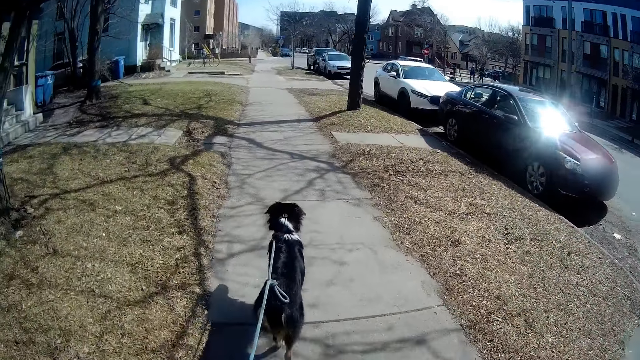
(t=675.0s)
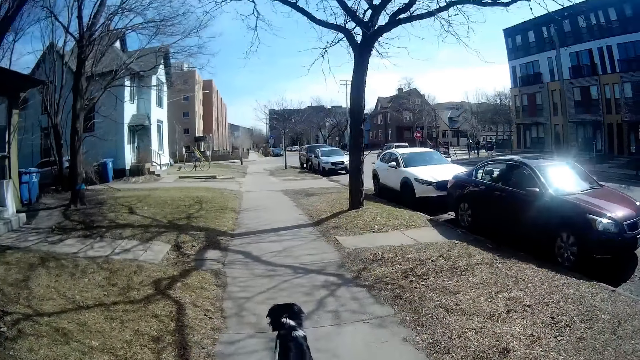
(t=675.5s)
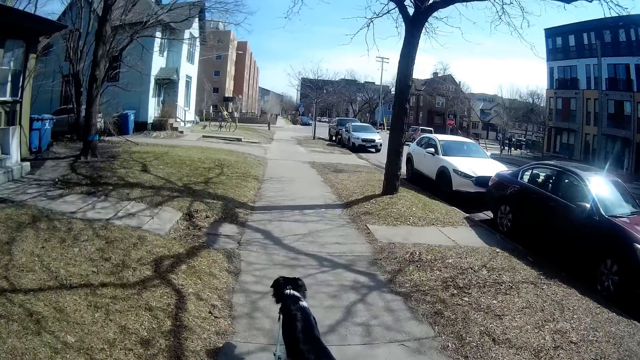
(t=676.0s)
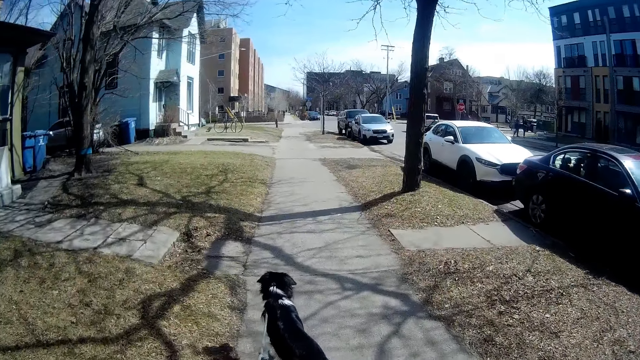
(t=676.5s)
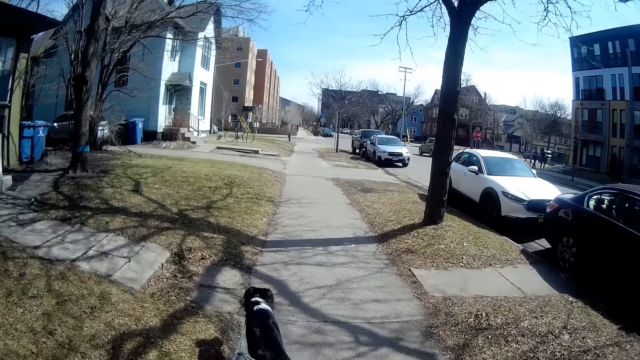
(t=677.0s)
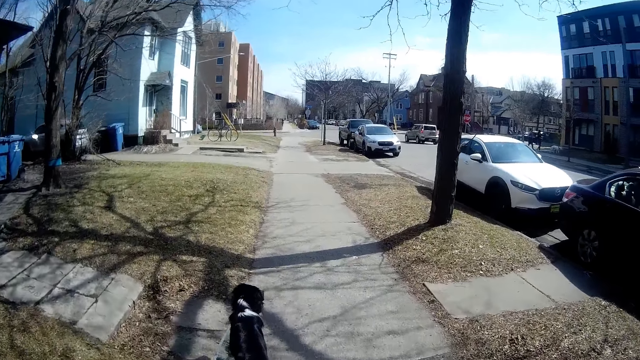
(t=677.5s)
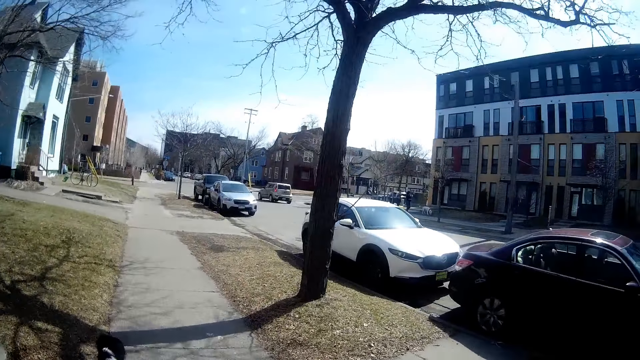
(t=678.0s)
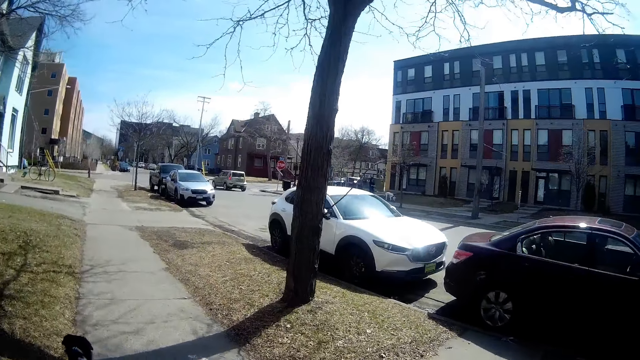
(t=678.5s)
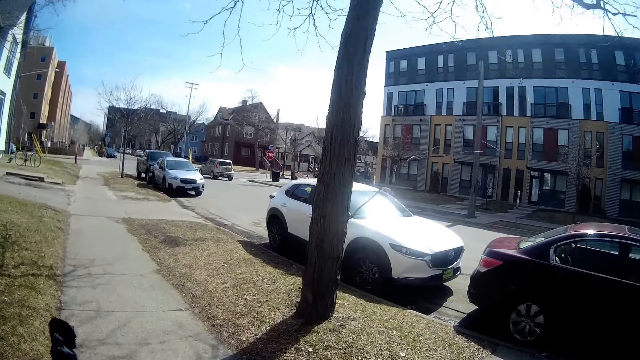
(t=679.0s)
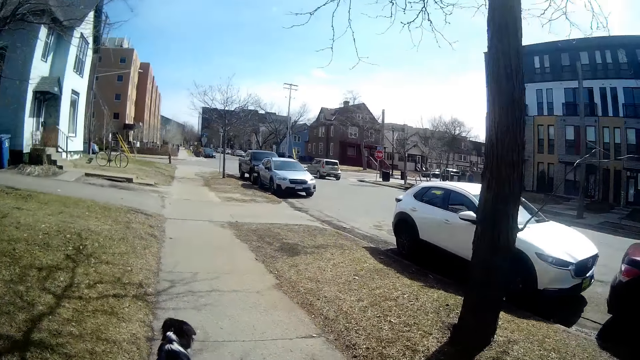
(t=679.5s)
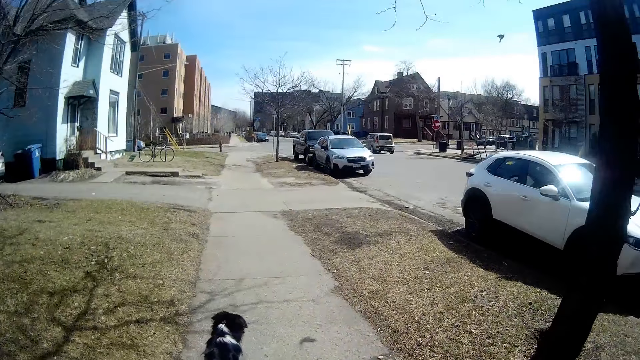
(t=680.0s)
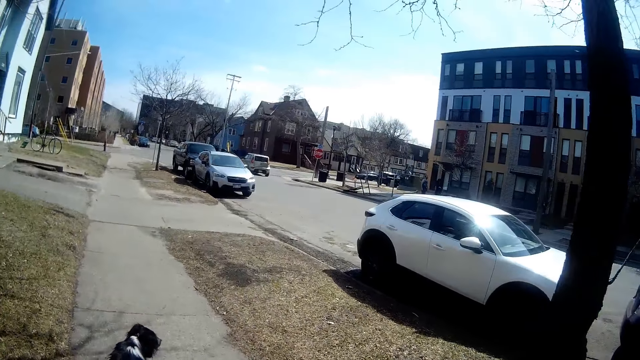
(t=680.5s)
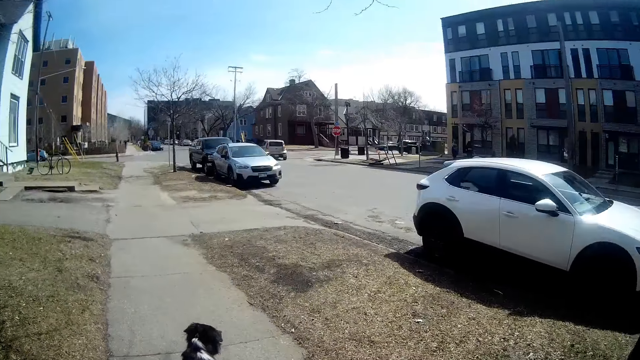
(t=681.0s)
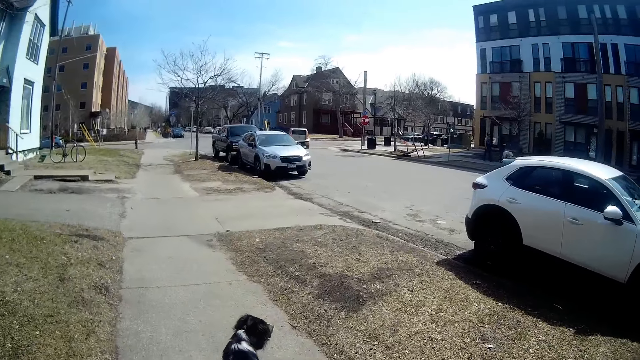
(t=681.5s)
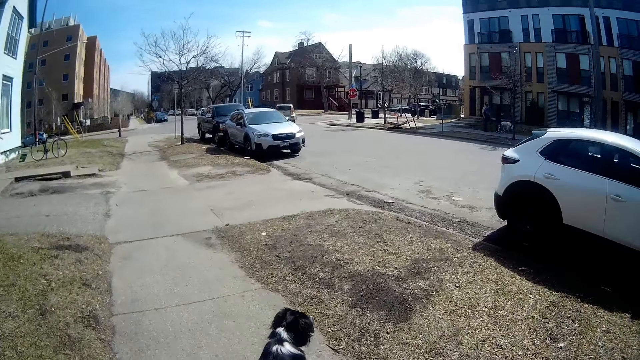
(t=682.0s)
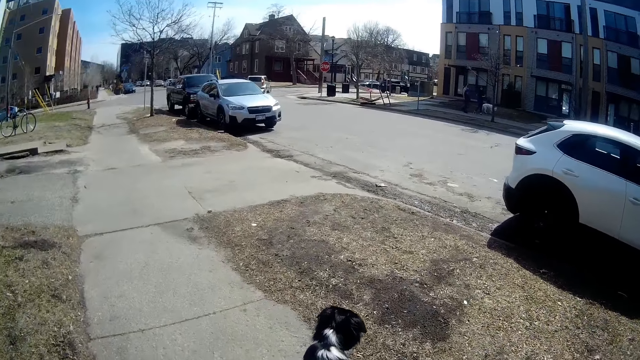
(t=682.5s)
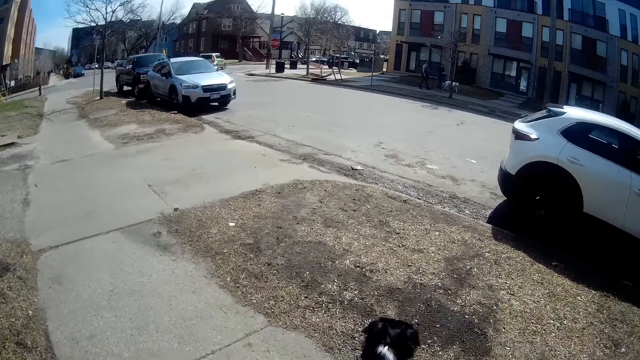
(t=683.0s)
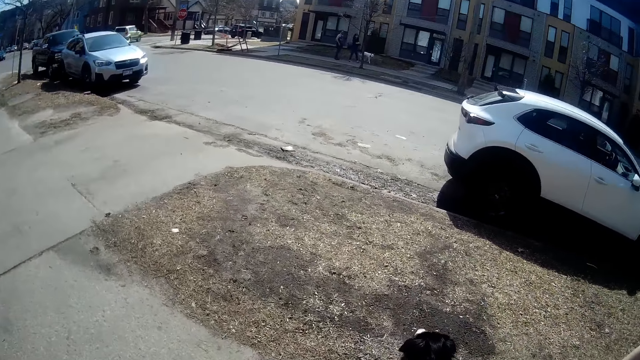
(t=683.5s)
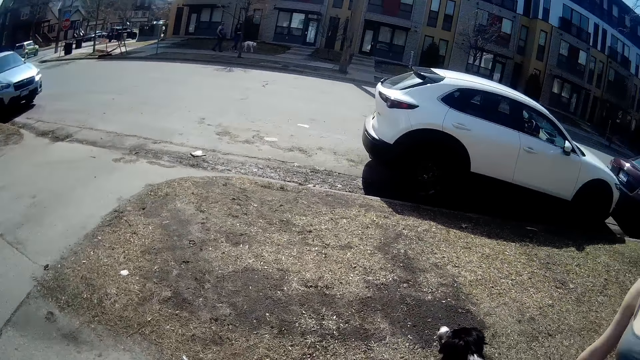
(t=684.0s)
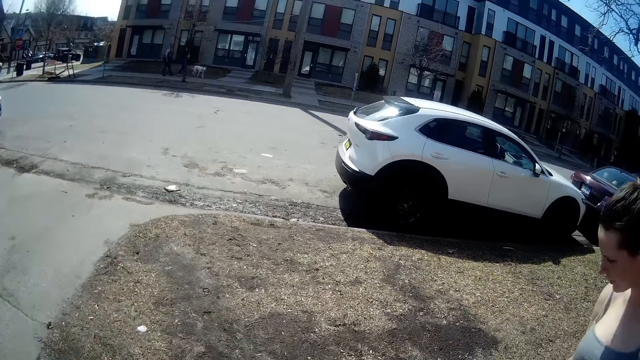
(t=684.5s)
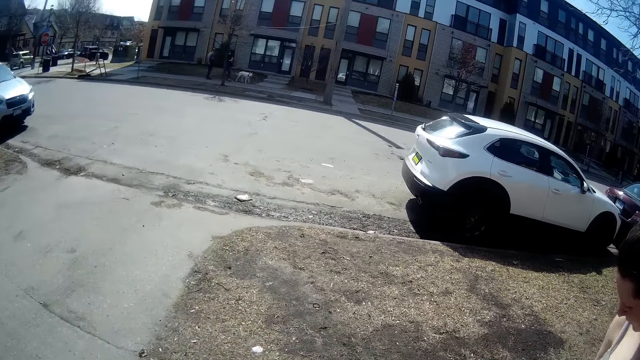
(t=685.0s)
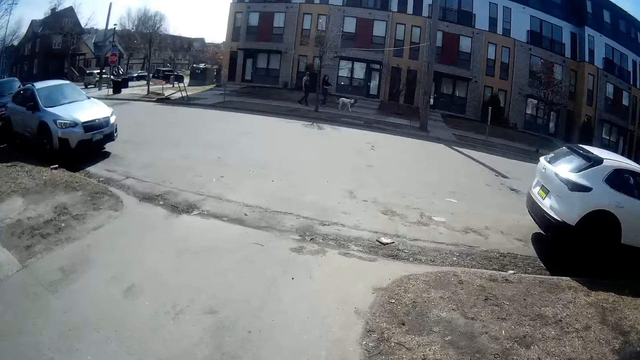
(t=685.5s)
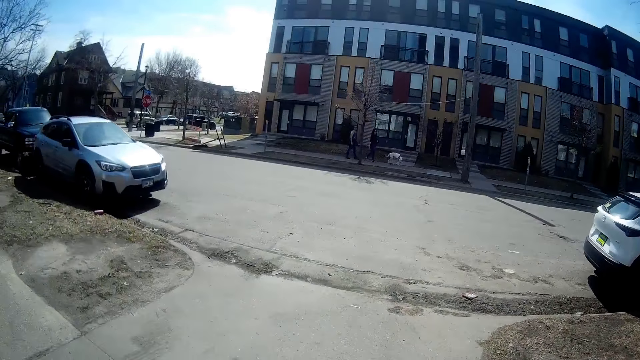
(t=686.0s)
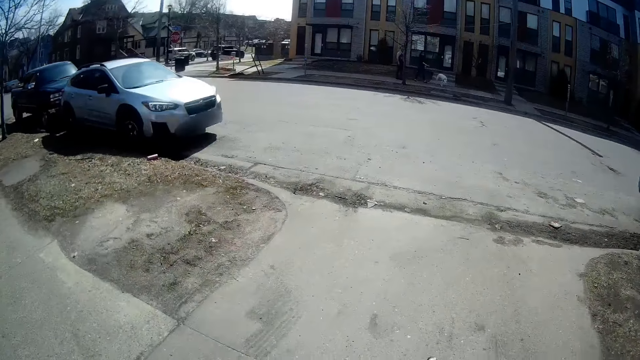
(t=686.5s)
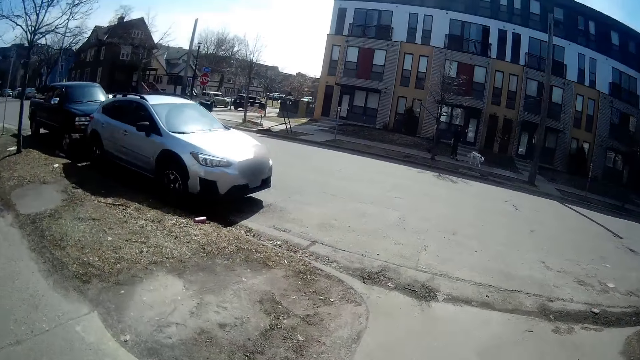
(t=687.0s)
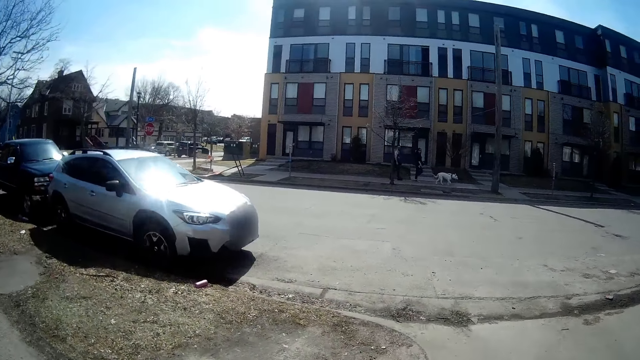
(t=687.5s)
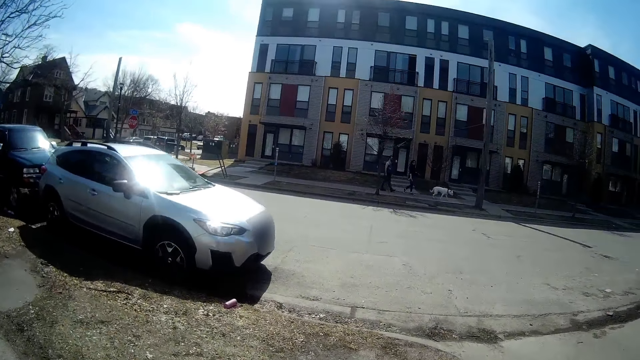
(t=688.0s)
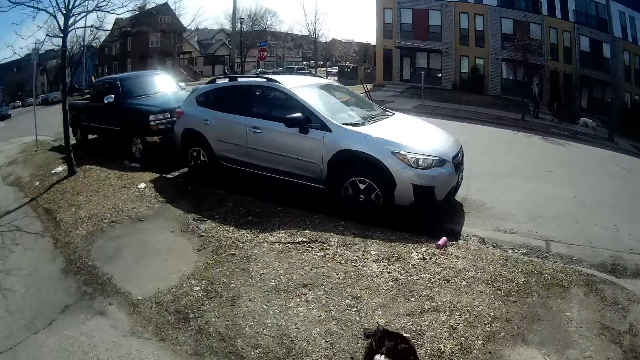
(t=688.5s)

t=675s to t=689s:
The camera wearer looks around.

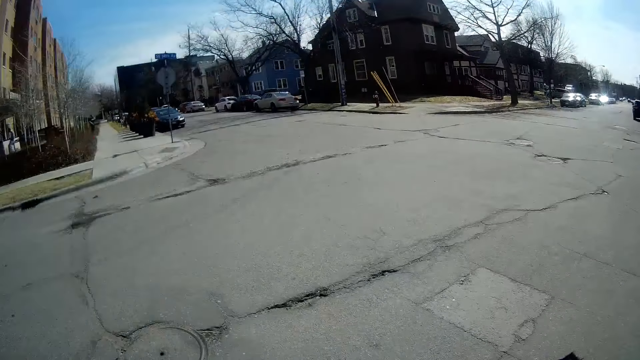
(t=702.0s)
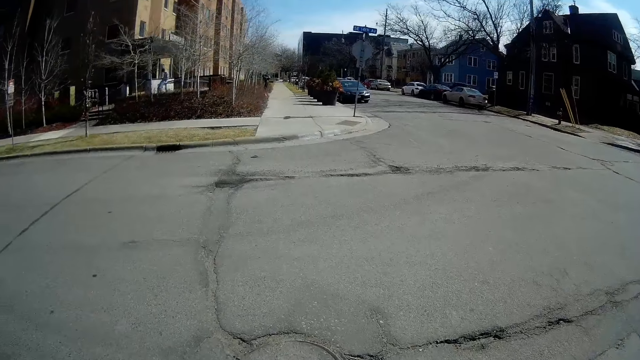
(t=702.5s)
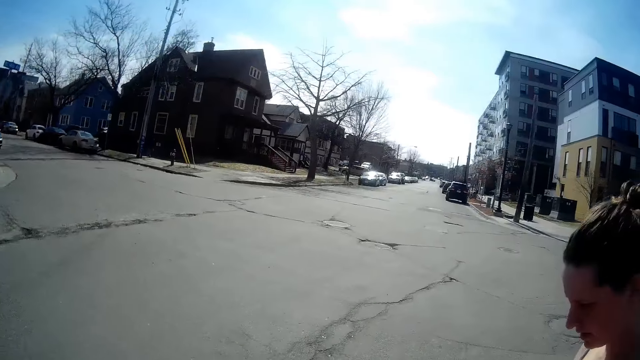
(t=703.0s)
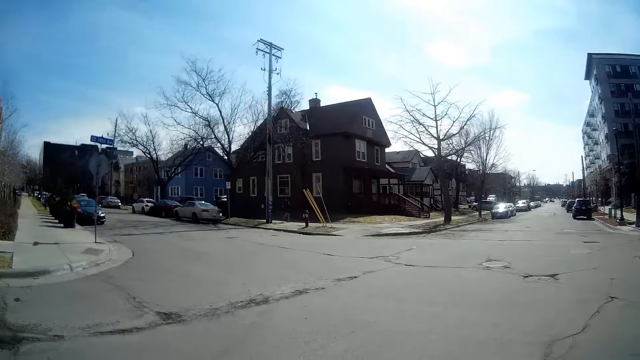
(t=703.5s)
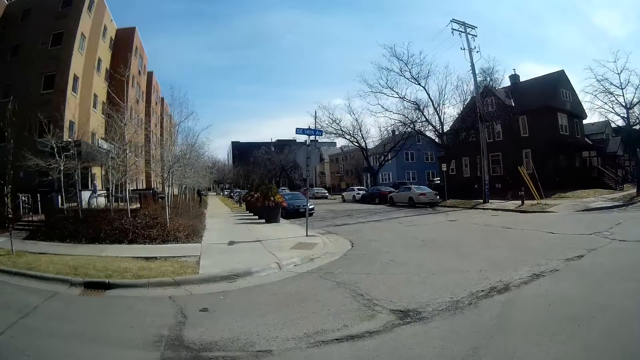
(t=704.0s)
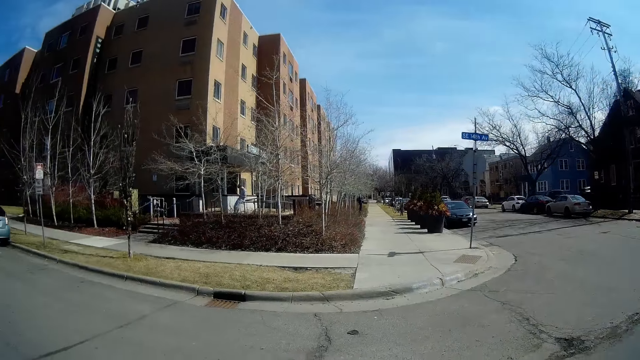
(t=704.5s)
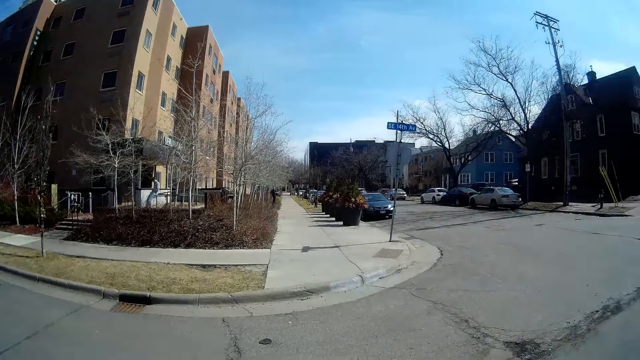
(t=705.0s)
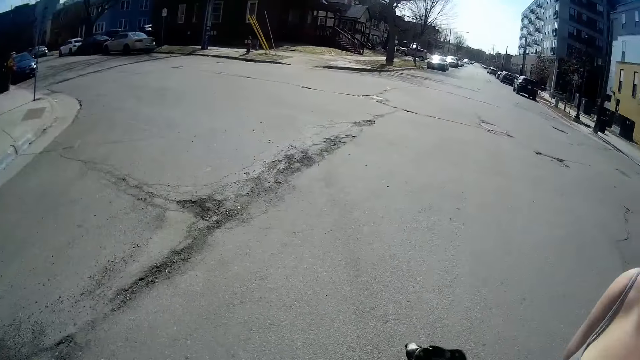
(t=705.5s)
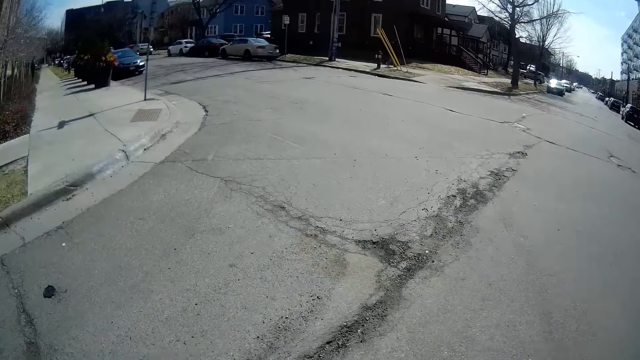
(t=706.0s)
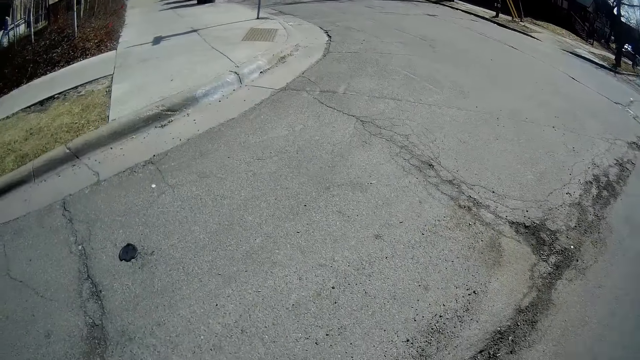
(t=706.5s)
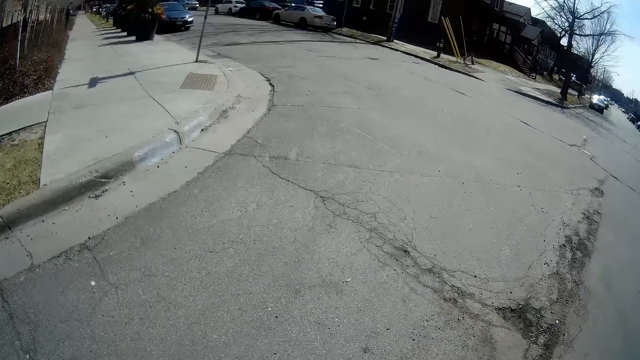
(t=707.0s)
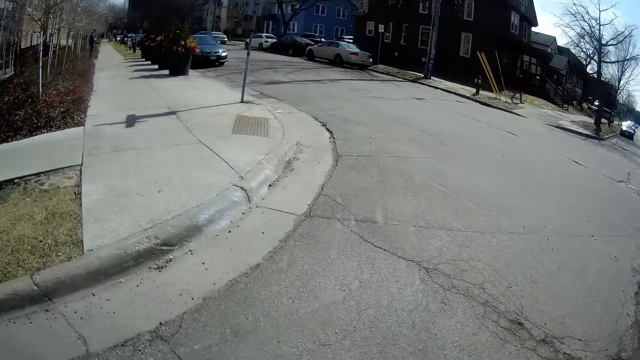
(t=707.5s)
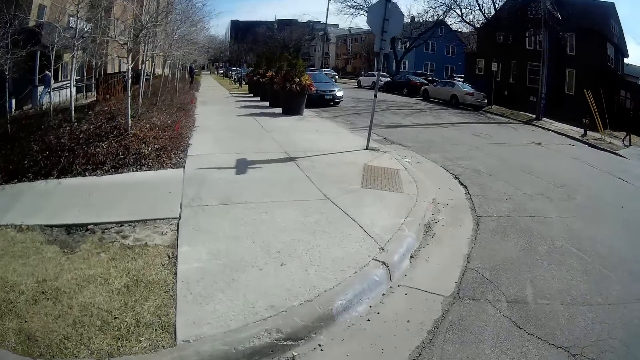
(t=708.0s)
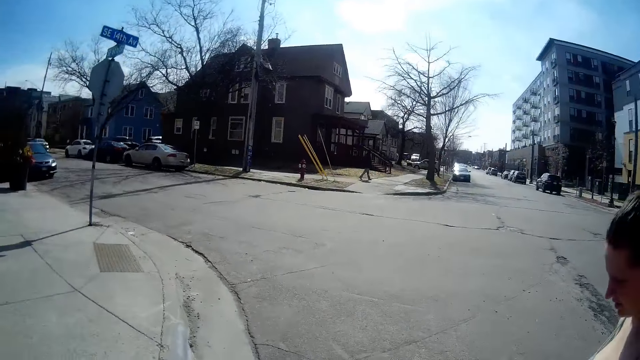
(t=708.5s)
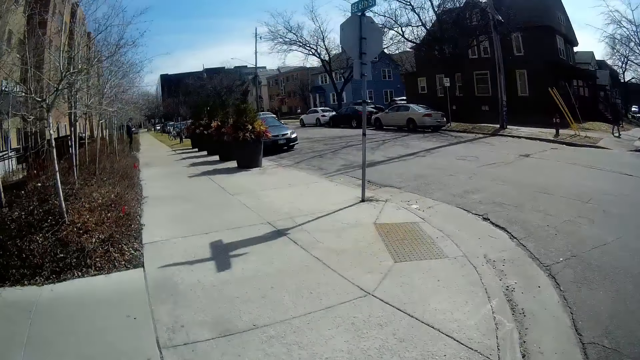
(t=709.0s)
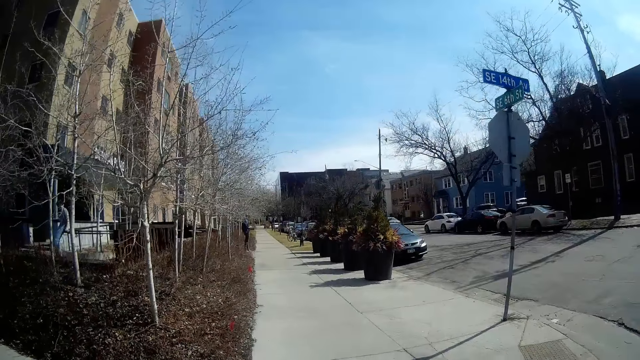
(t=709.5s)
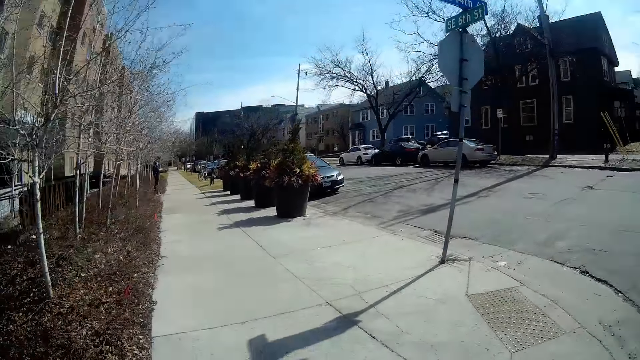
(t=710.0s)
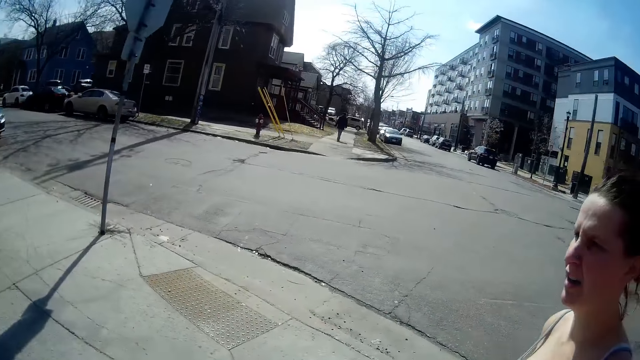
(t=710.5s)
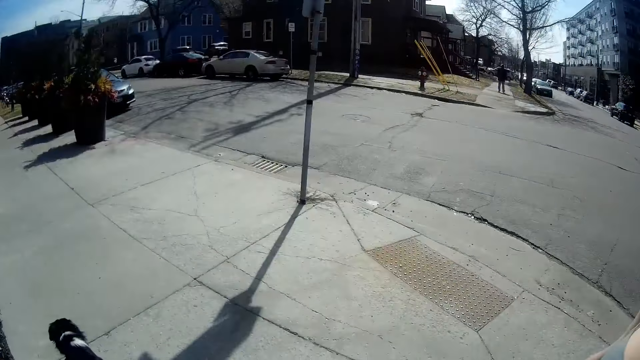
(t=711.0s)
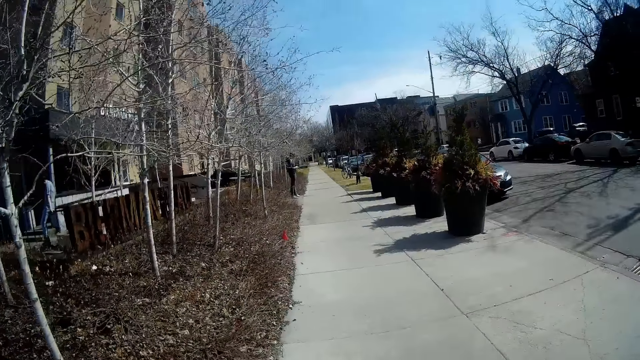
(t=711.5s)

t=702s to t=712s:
A person walks on the other side. A man stands beside the sidewalk.
